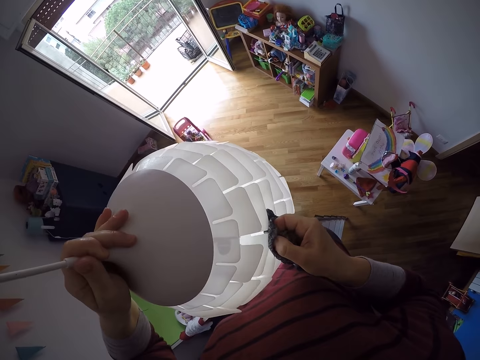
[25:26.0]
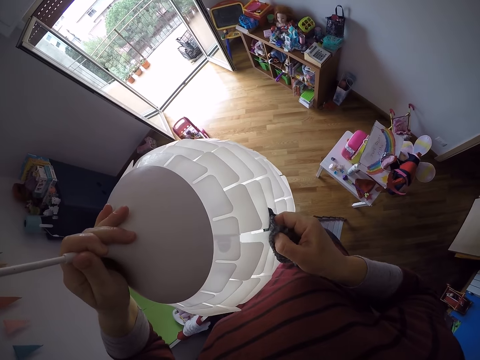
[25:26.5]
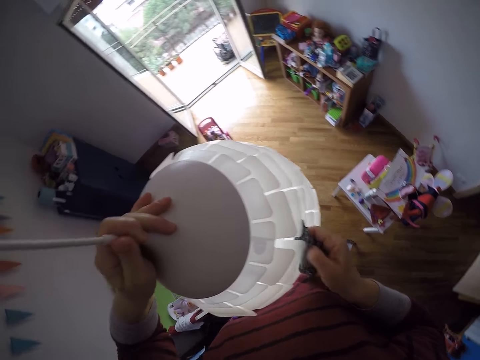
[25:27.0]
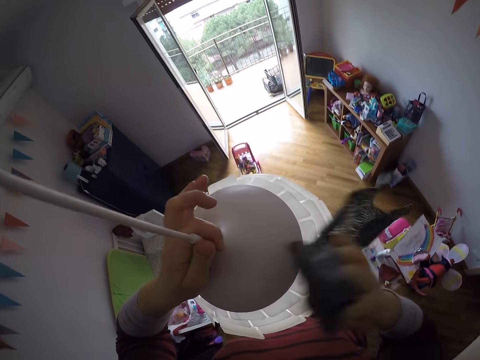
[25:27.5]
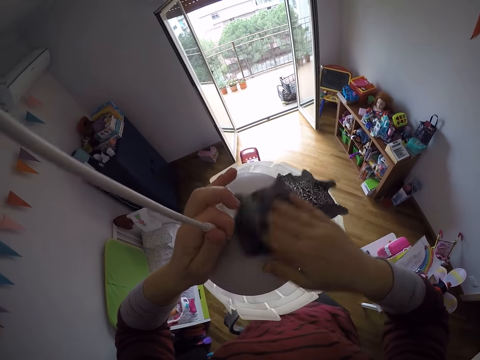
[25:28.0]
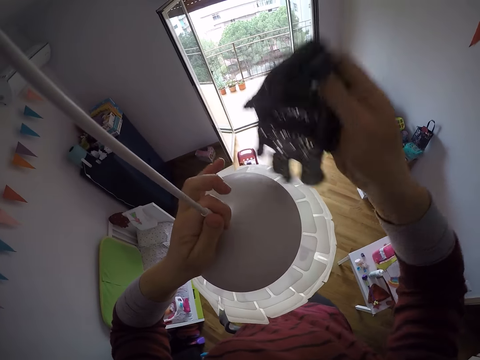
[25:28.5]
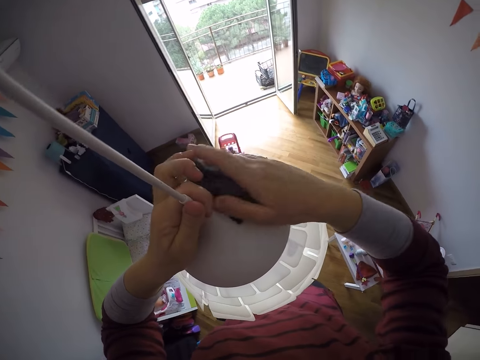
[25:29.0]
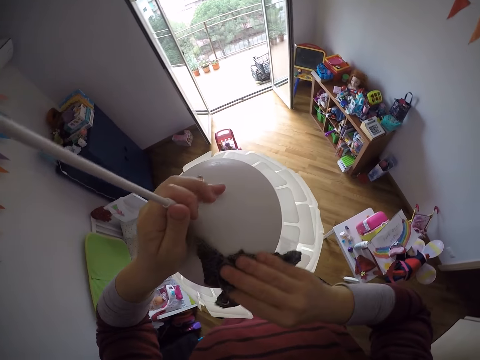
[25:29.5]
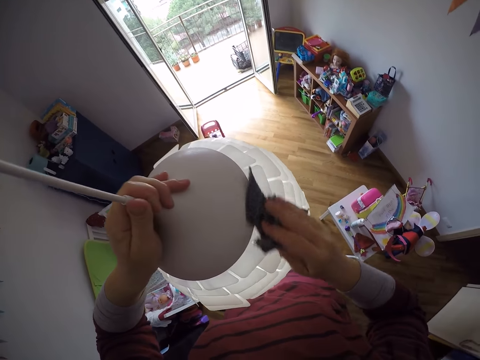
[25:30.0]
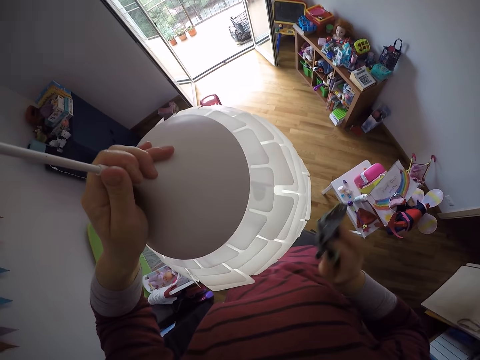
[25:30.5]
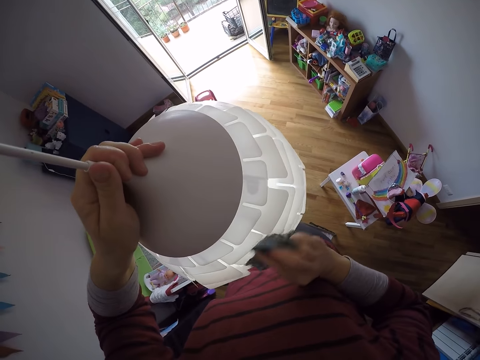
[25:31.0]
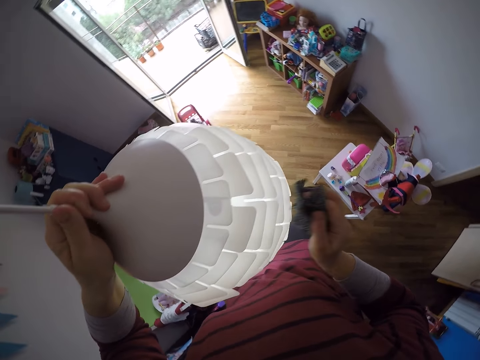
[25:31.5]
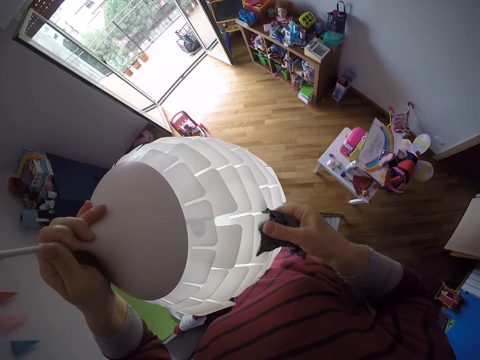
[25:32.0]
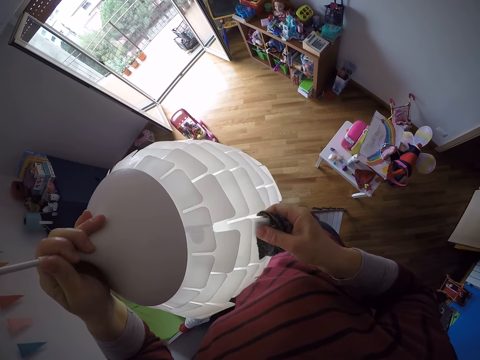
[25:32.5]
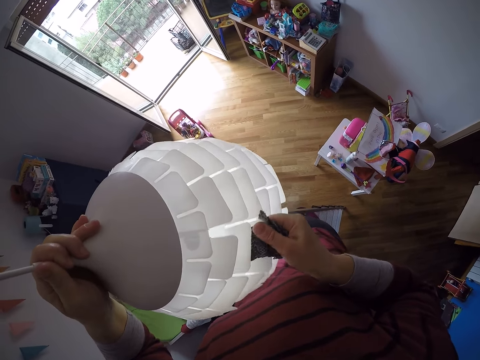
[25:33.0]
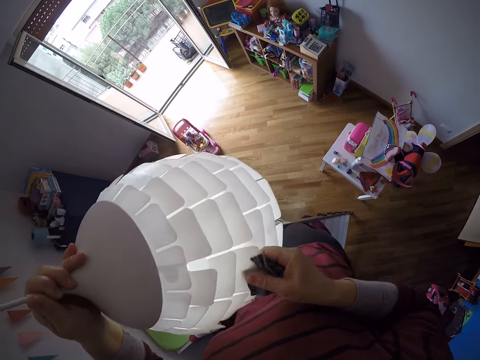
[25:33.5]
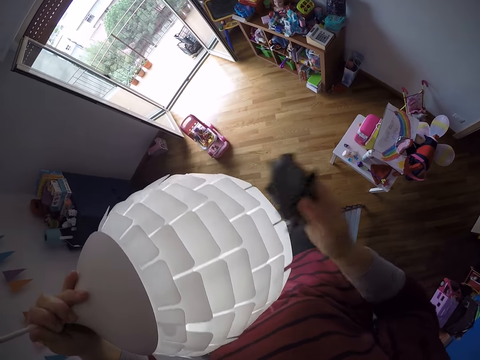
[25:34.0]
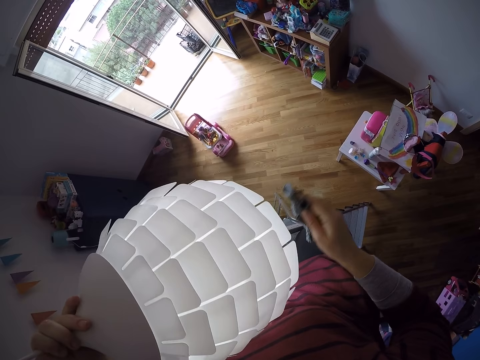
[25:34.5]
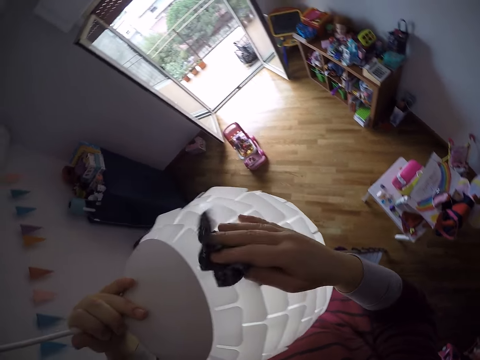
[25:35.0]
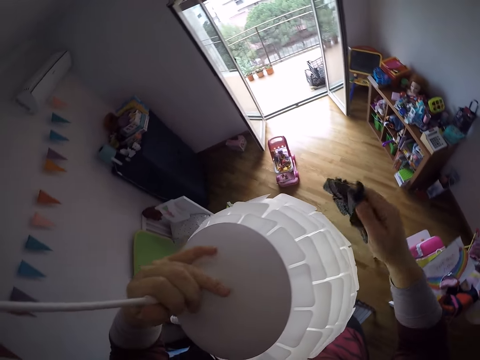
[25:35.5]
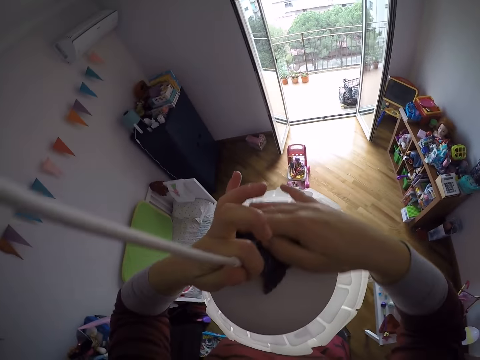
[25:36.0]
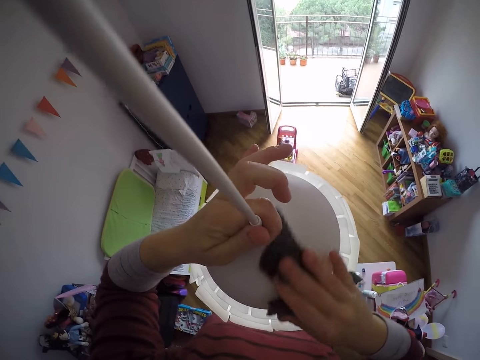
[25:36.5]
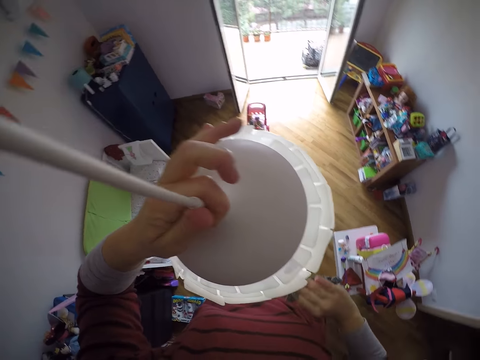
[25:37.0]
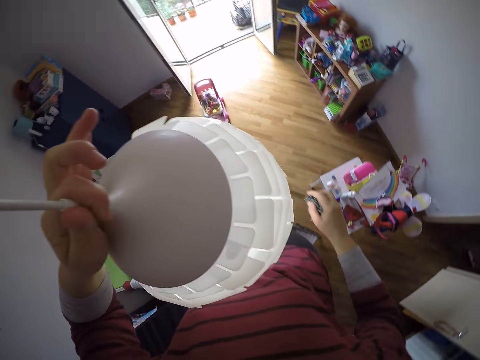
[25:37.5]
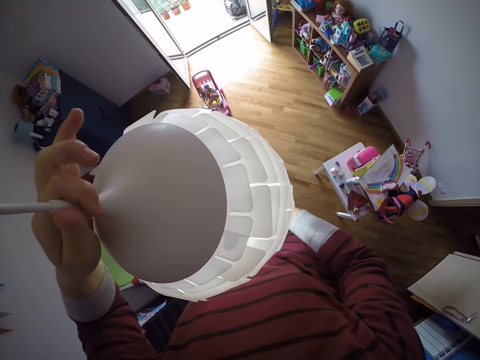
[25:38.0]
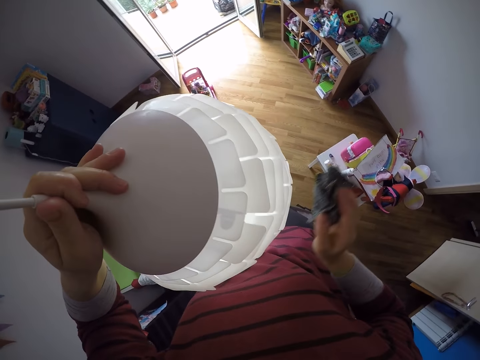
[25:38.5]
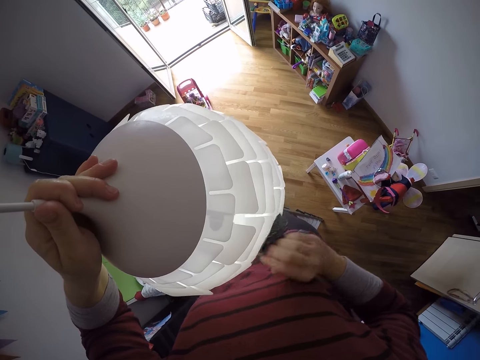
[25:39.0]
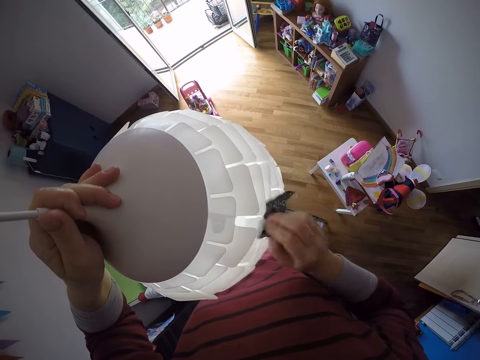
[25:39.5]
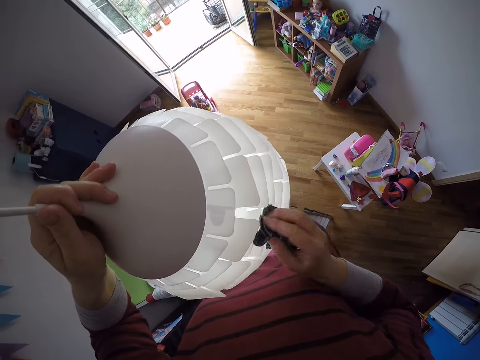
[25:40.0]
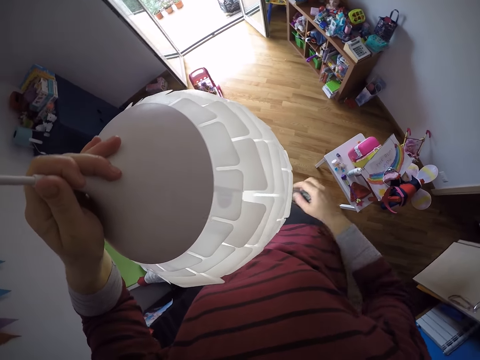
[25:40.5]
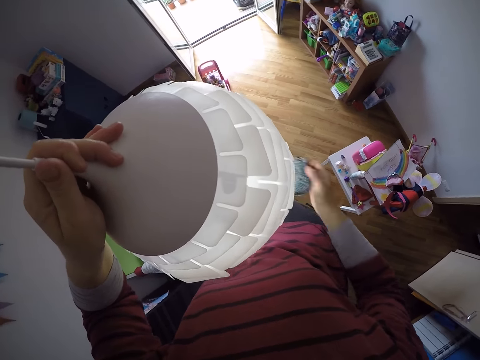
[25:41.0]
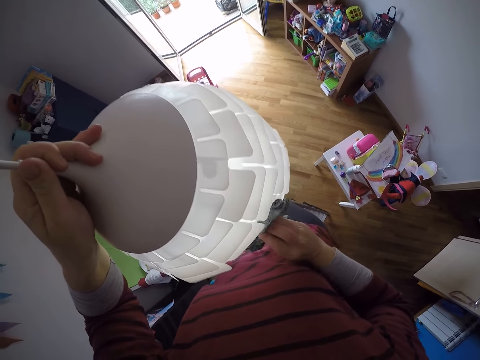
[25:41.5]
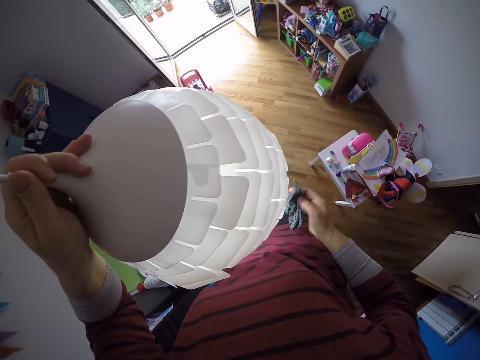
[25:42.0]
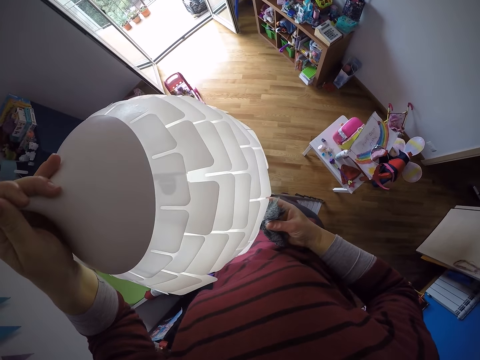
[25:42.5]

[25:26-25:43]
The camera wearer moves a hand under the lampshade. They wipe the lampshade with a piece of cloth.

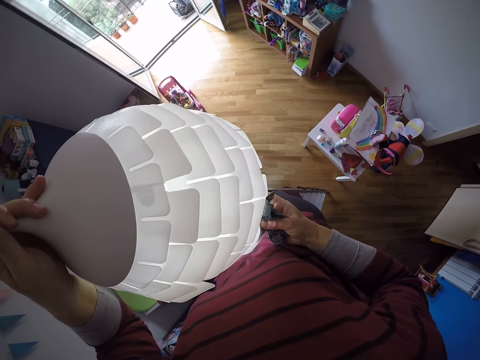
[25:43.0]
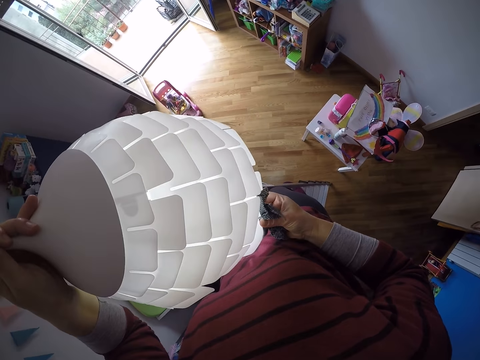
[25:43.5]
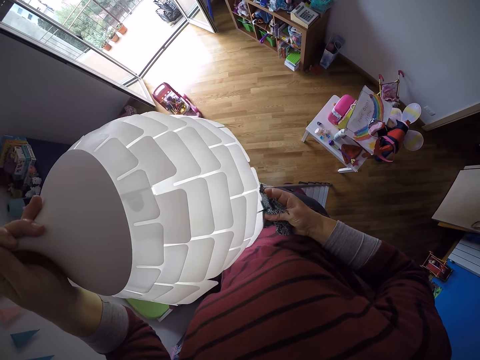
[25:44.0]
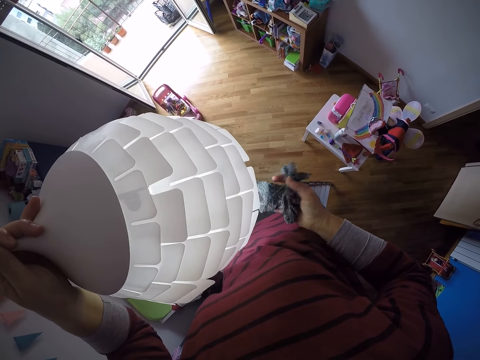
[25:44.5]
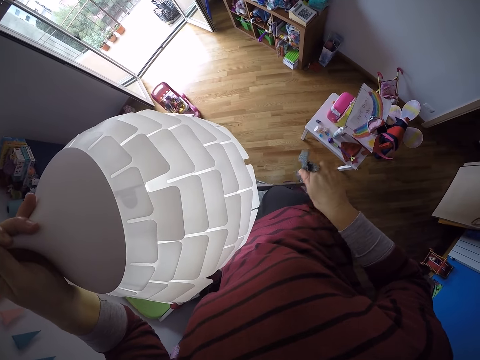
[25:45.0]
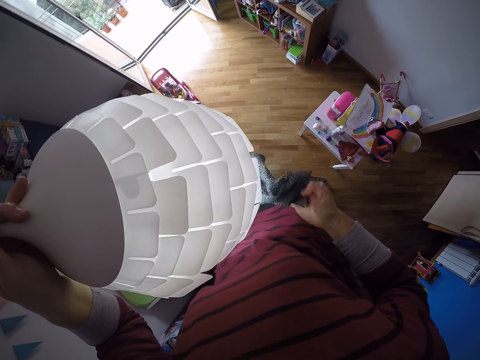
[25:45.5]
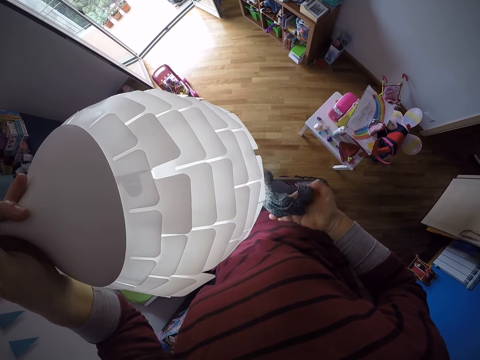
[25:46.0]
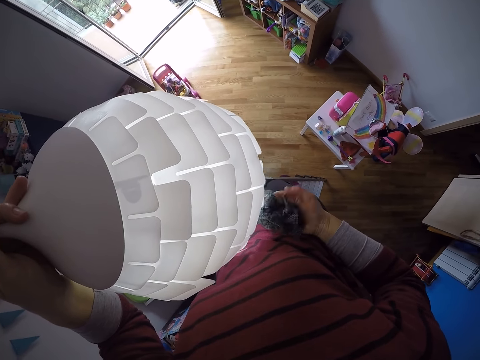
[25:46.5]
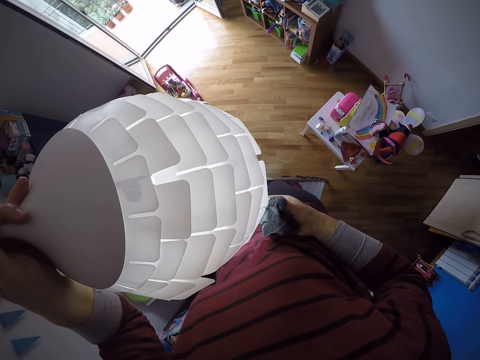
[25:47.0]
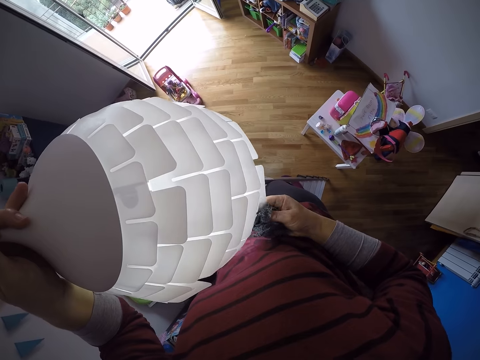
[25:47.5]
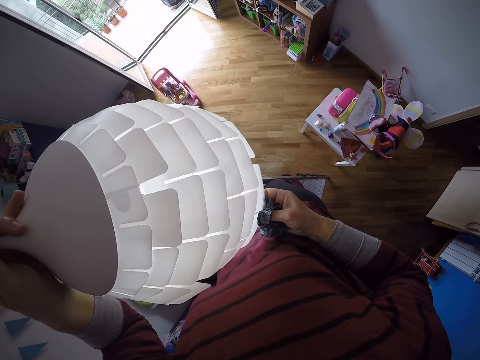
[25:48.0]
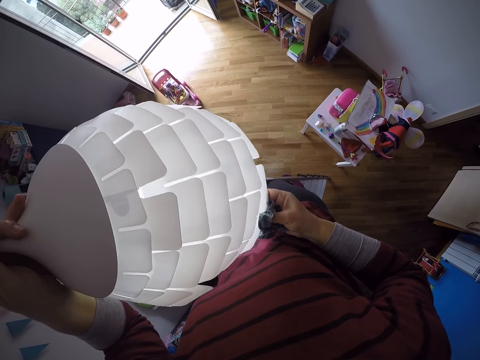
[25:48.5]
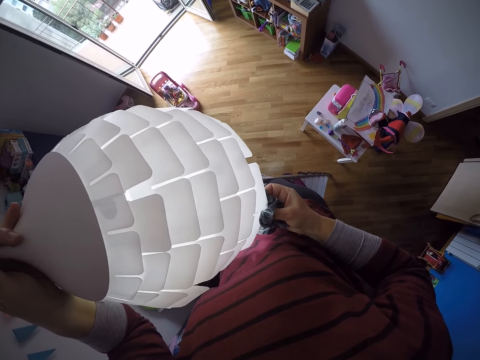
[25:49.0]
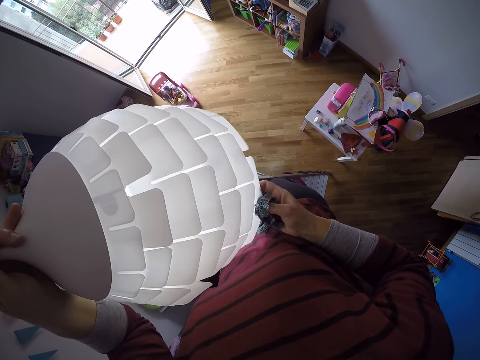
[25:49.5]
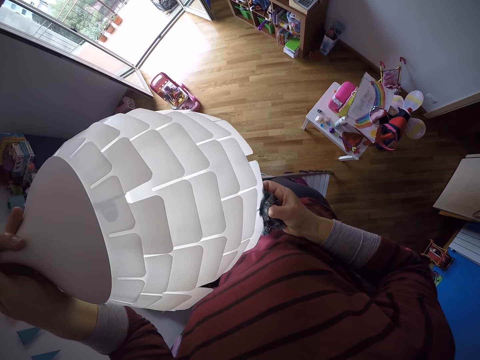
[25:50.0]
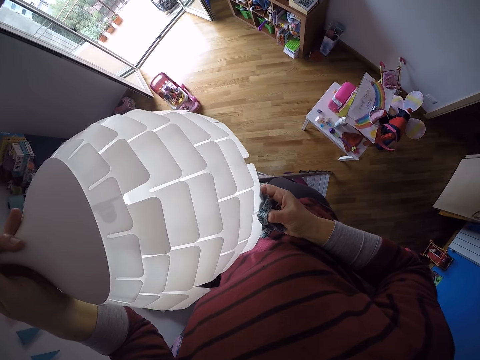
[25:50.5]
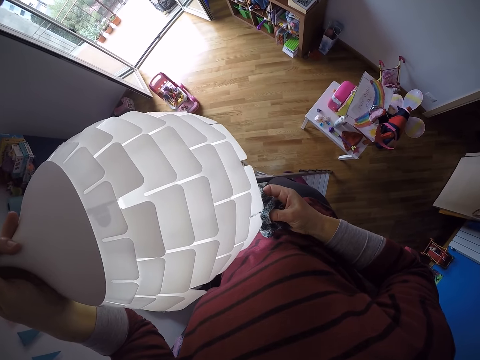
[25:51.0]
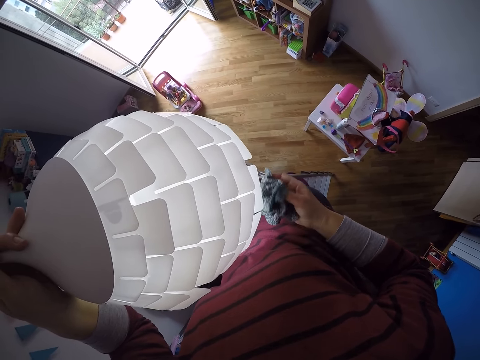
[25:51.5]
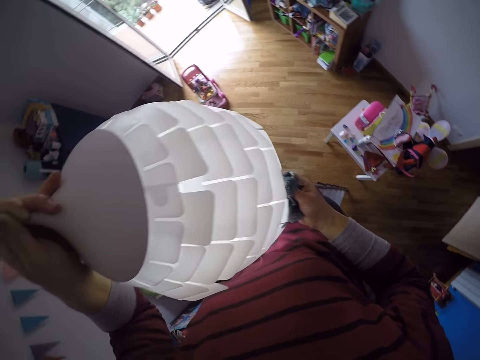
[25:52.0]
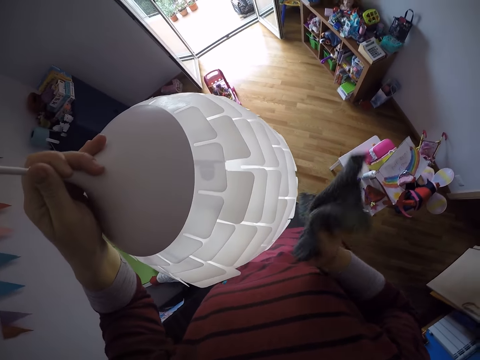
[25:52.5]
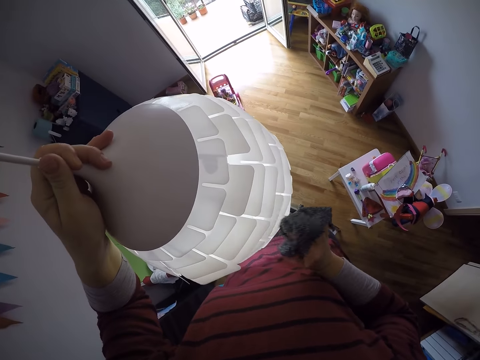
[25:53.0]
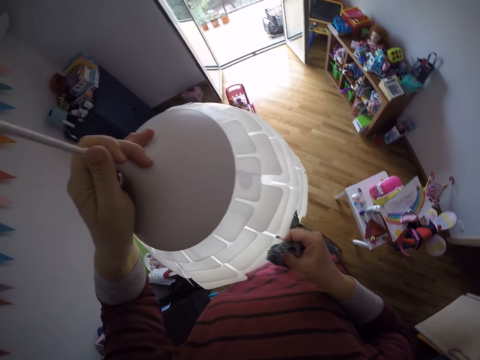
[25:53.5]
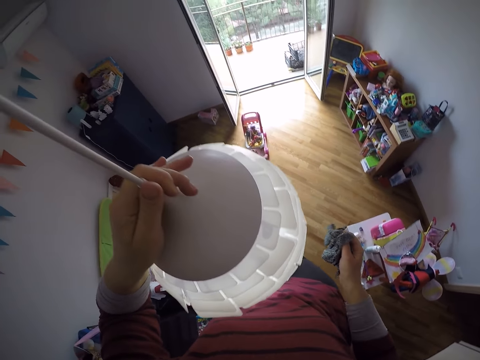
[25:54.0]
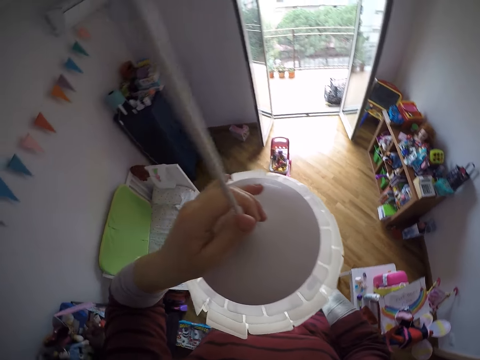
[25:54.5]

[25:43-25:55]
The camera wearer holds a piece of cloth. They wipe the lampshade with the piece of cloth.
